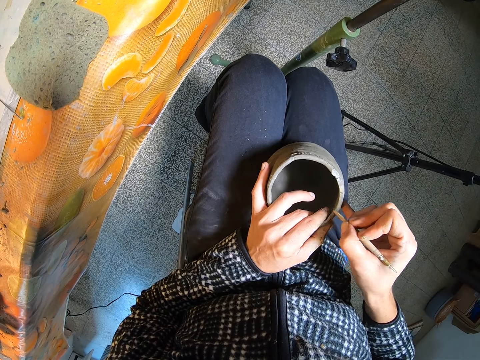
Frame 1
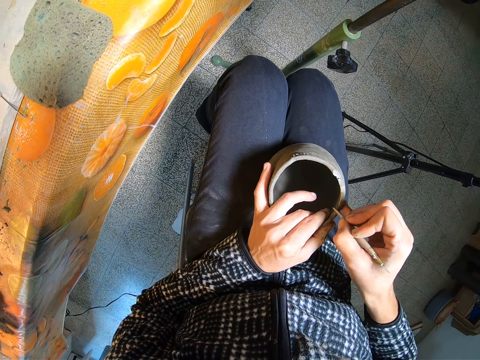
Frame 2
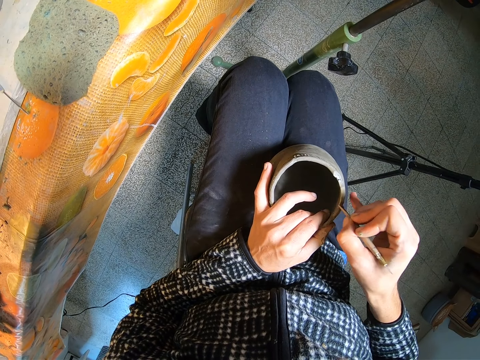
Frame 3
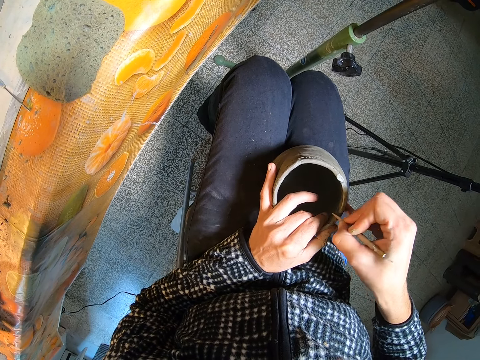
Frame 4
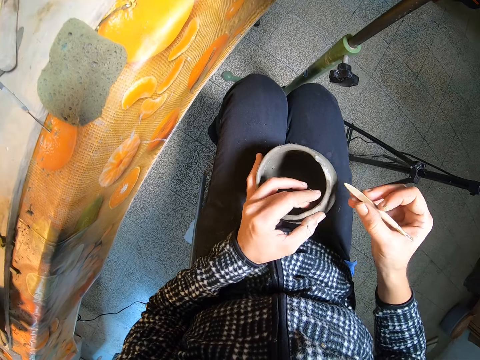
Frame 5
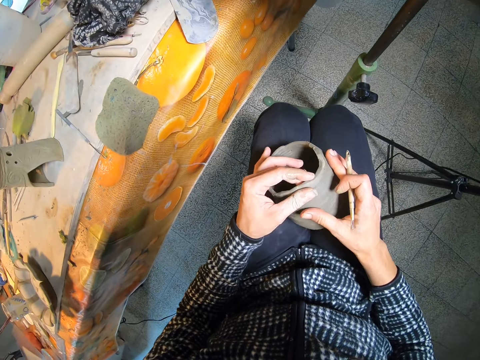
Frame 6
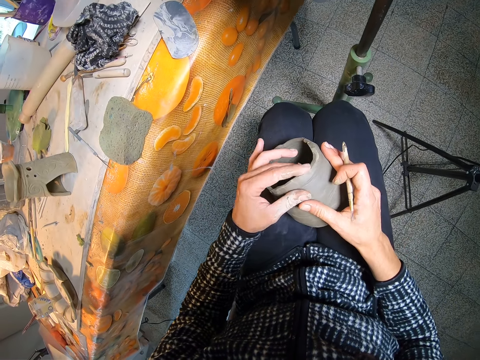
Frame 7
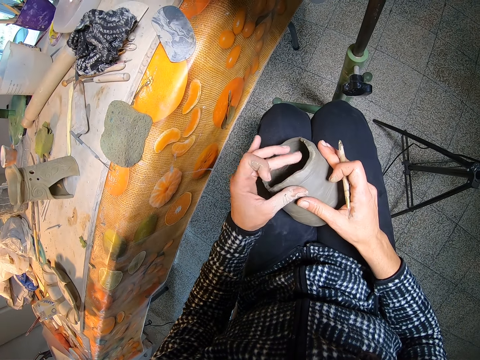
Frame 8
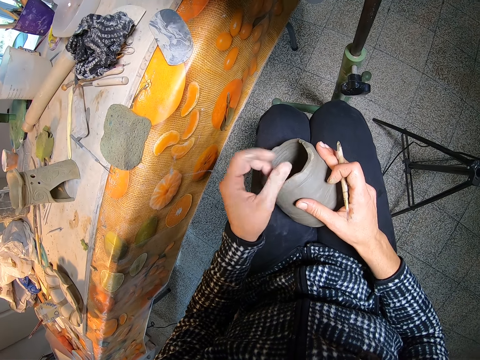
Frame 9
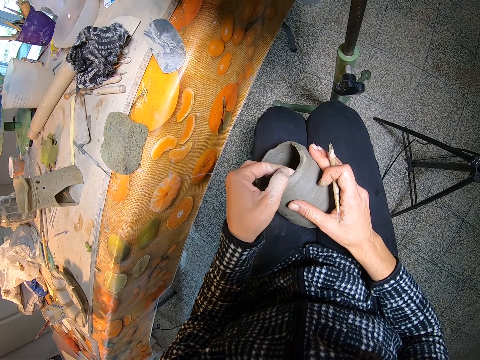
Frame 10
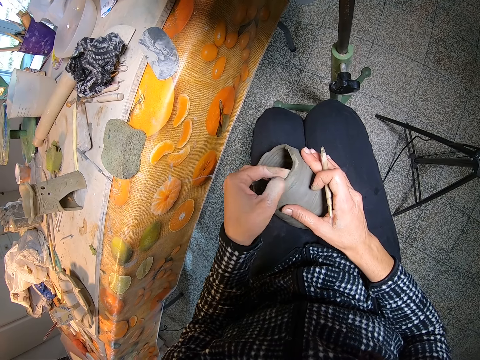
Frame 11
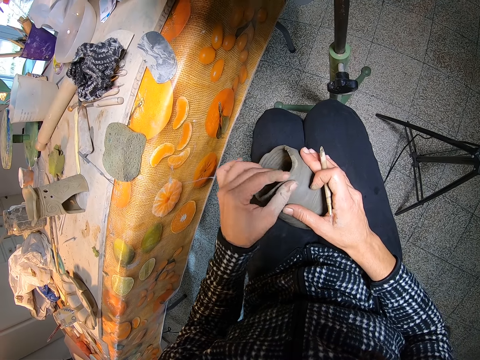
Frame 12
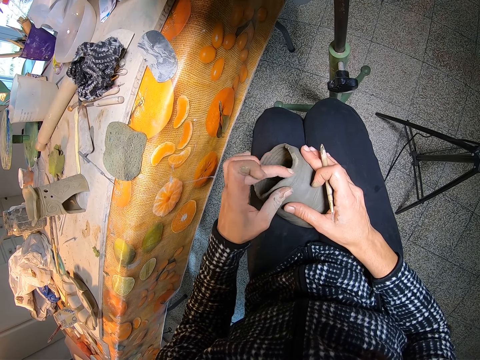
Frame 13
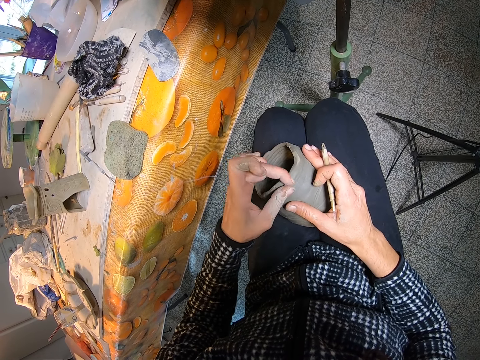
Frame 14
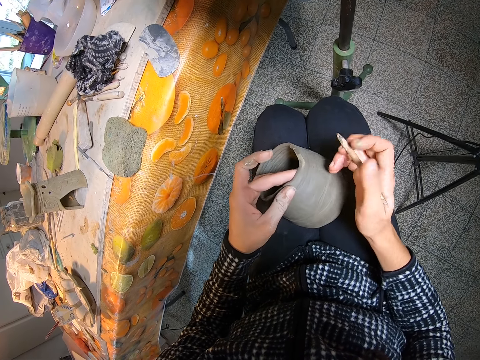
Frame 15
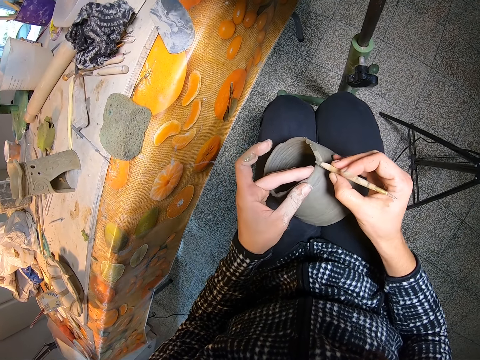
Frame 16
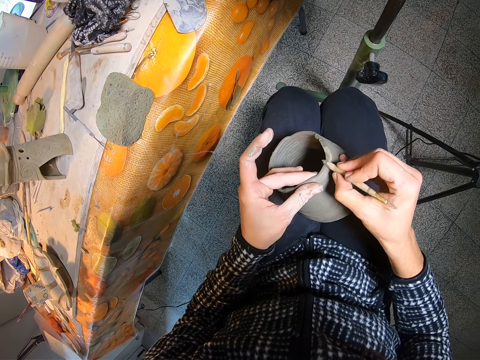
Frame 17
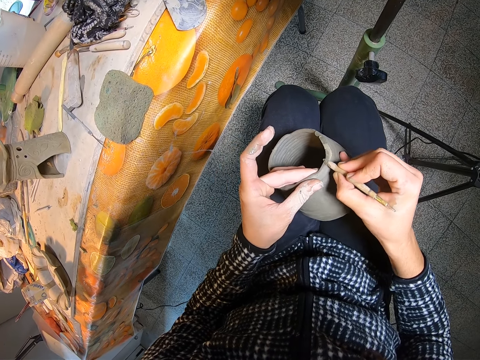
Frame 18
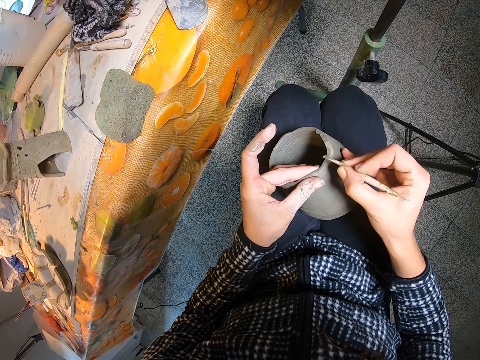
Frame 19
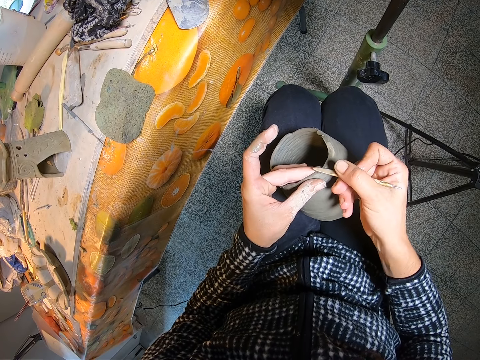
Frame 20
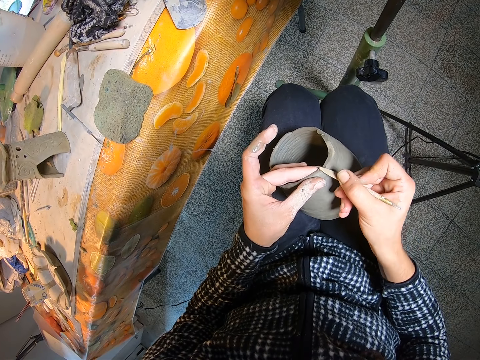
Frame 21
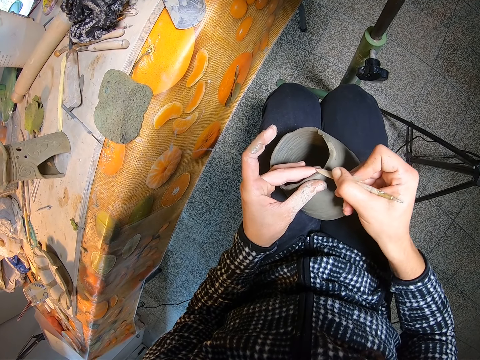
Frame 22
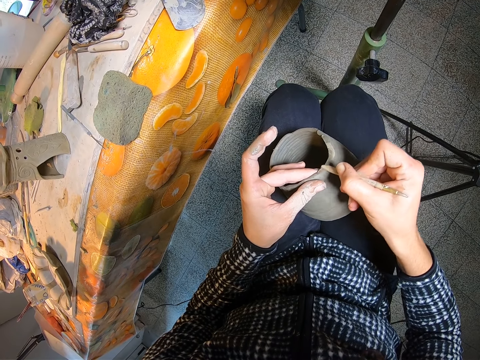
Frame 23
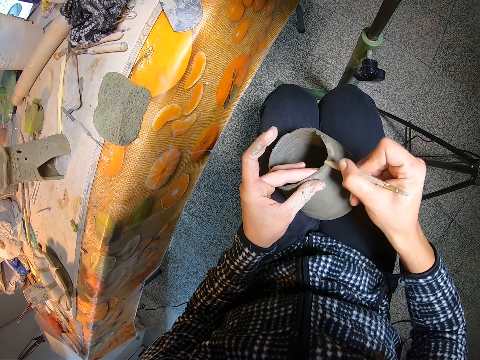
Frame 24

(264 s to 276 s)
The camera wearer smoothens the edge of the clay pot with her left fingers. She holds the clay pot with both hands. She smoothens the edge of the clay pot with the detail needle in her right hand. She curves the clay pot with a fettling knife.

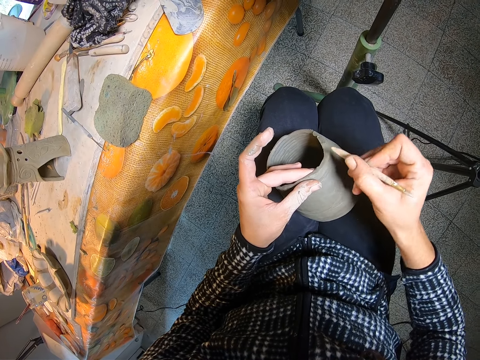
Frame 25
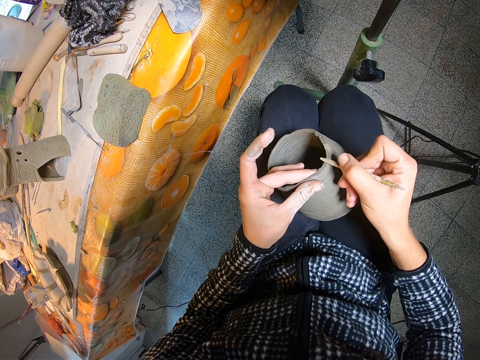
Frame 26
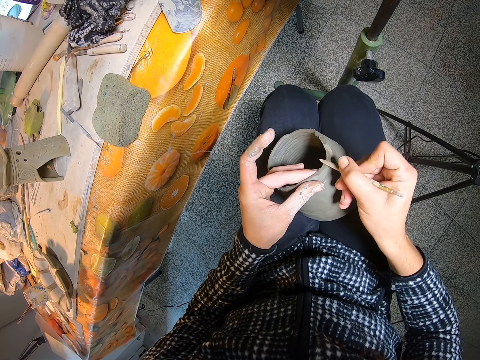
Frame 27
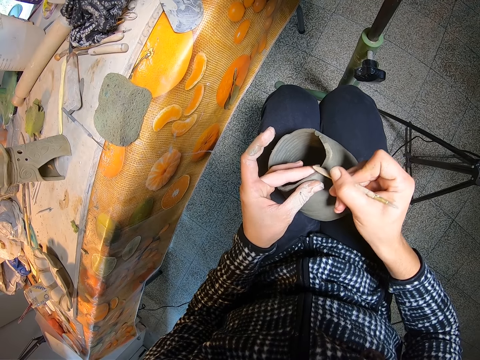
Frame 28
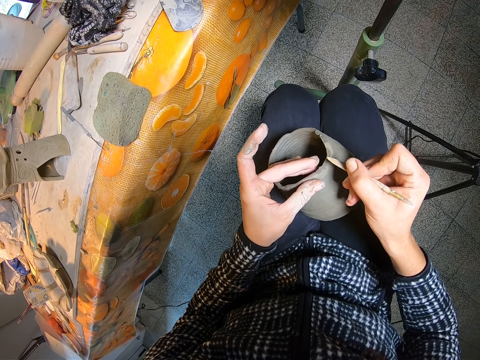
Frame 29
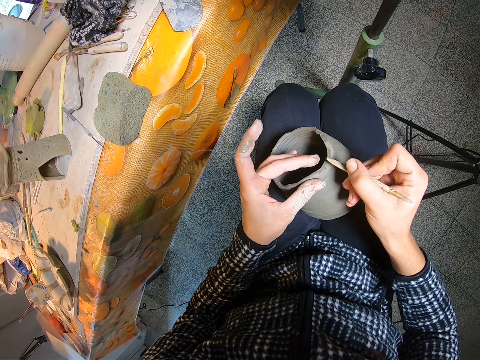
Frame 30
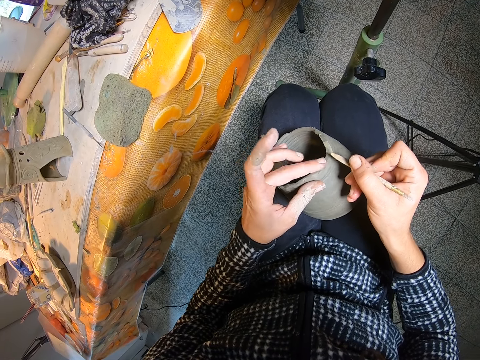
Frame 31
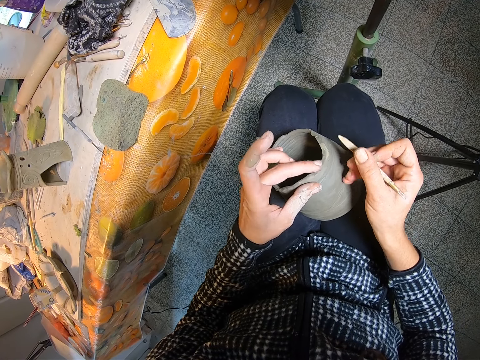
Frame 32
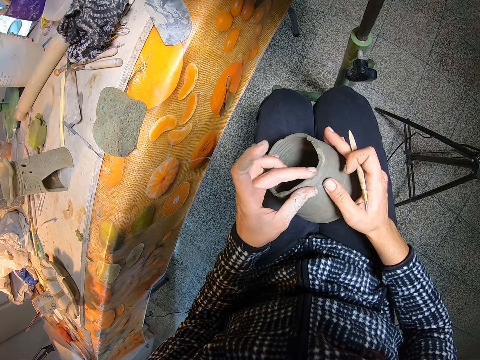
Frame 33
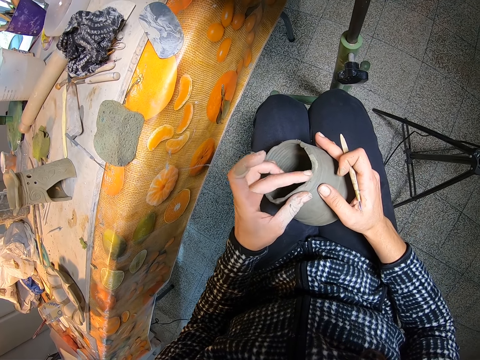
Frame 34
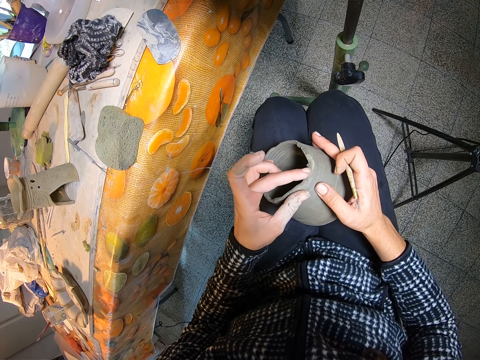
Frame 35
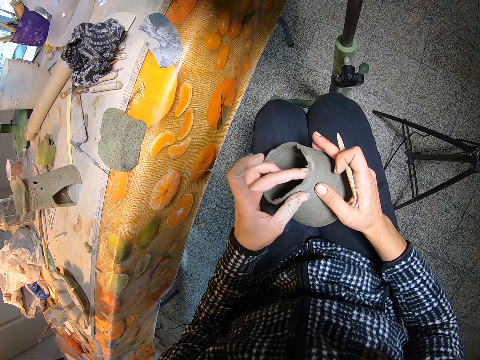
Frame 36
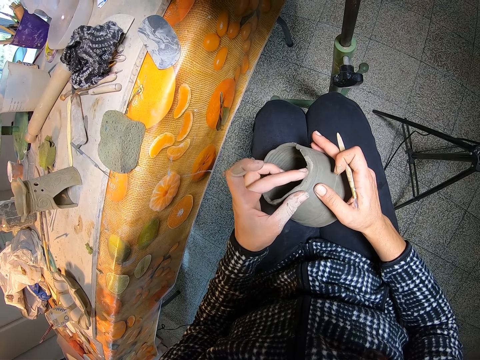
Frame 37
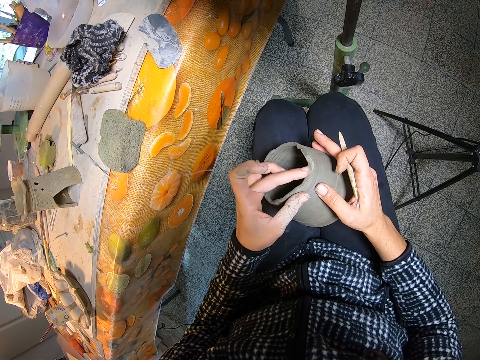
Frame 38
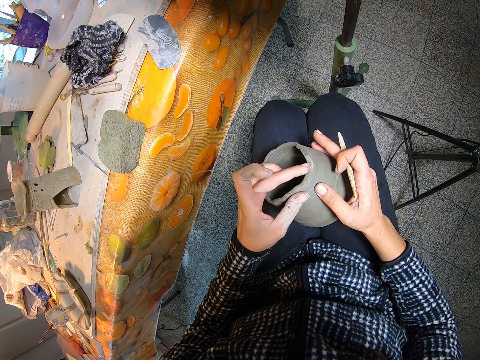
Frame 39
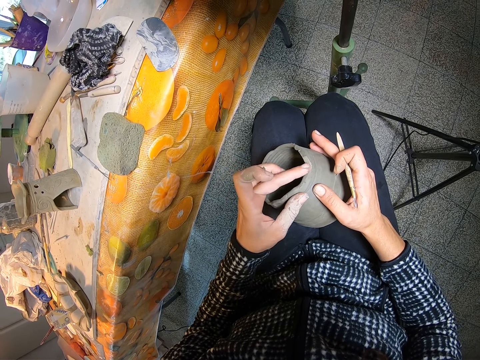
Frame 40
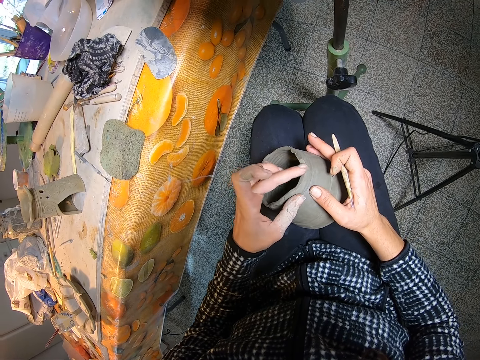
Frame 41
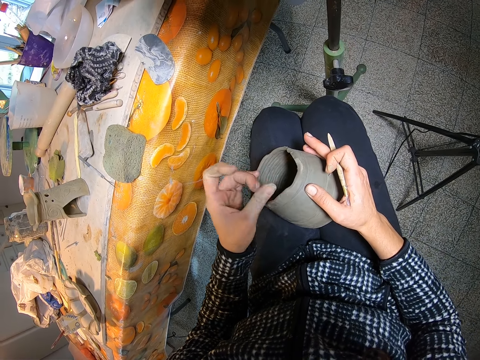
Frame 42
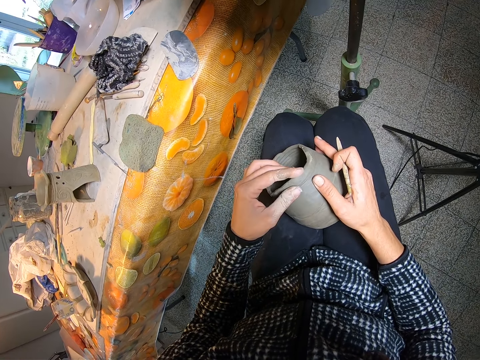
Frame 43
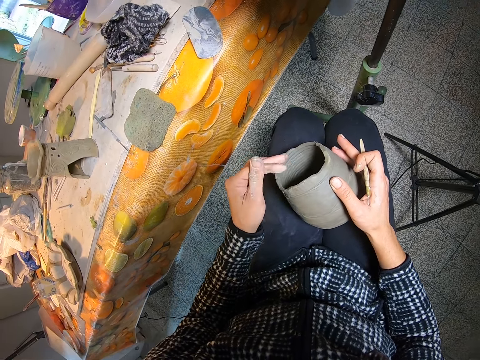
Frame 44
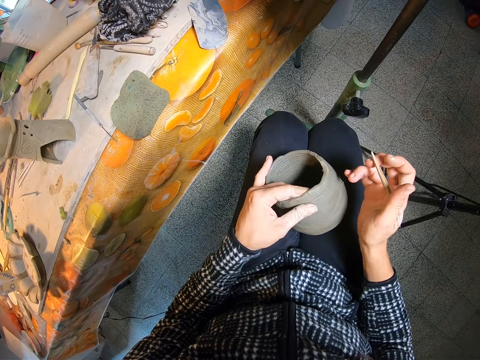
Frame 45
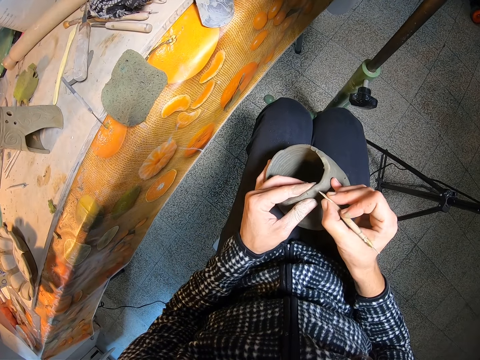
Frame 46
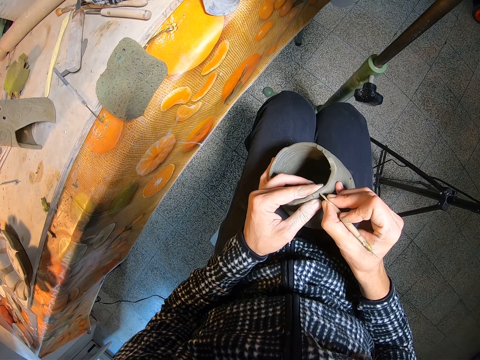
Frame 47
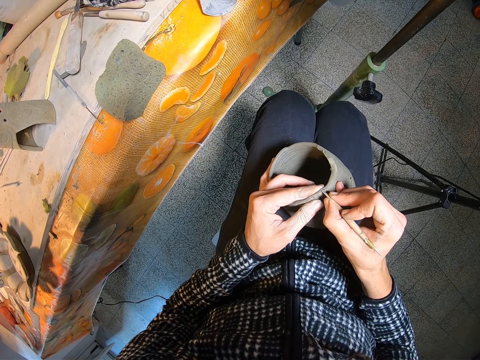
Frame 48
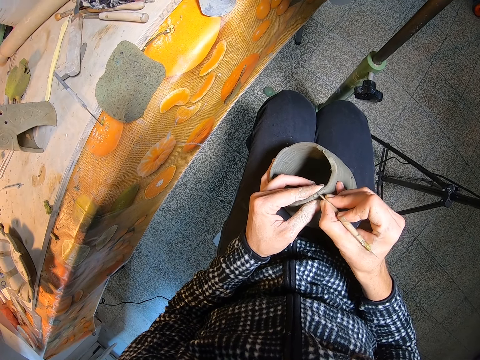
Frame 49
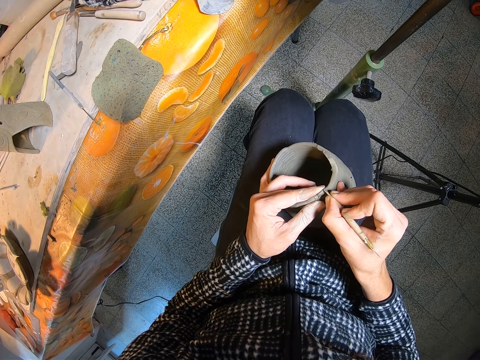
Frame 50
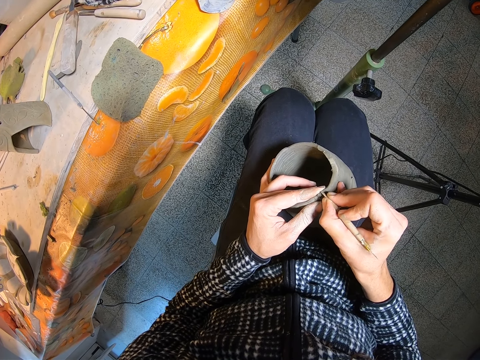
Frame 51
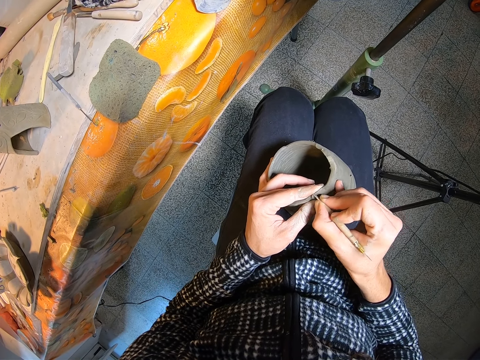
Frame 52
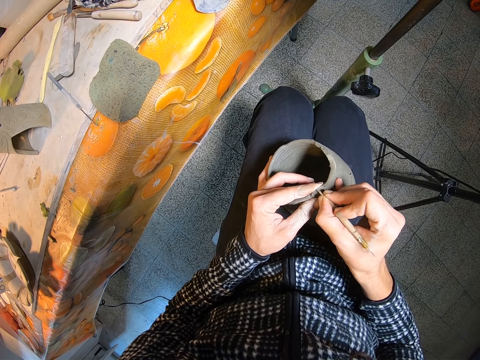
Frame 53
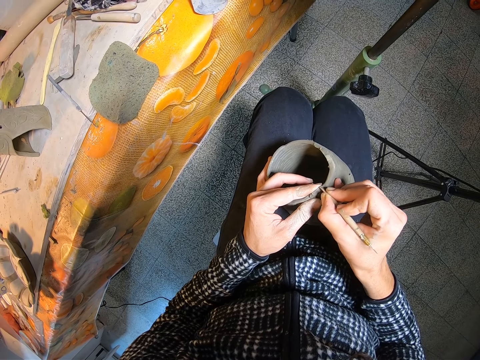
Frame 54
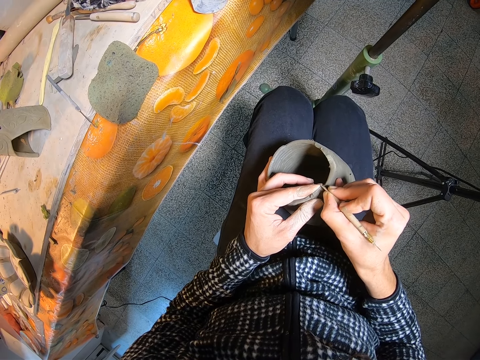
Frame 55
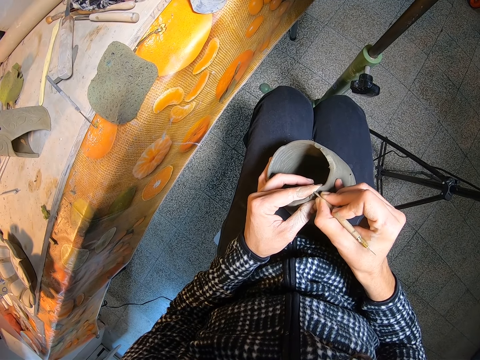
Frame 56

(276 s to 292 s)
The camera wearer smoothens the edge of the clay pot with her left fingers. She holds the clay pot with both hands. She wipes off the clay on her left hand. She rubs both fingers. She holds the clay with her left hand. She shapes the clay with the boxwood tool in her right hand. She sketches the craft with a potter's needle.
